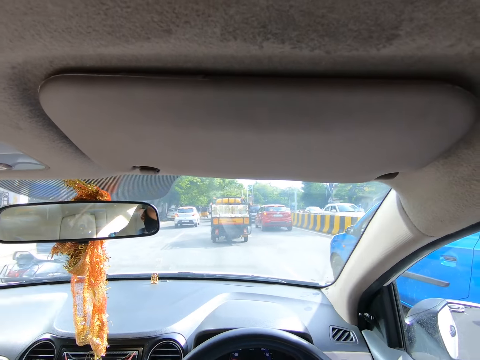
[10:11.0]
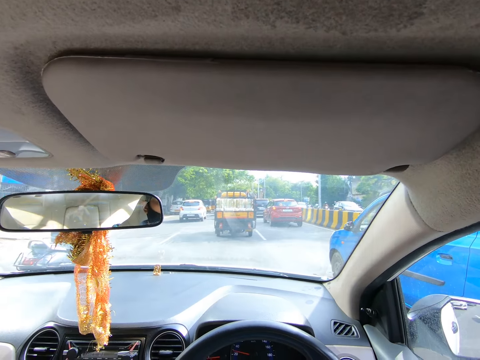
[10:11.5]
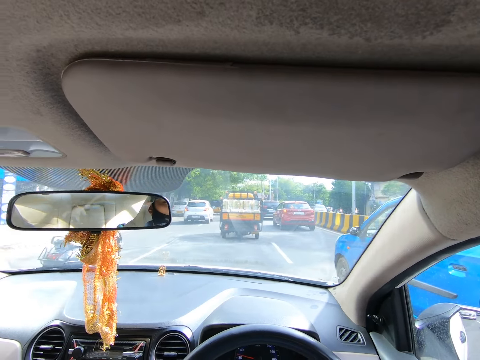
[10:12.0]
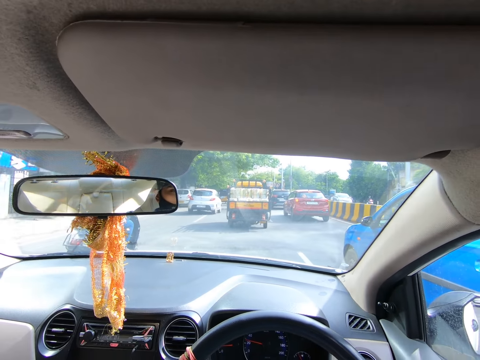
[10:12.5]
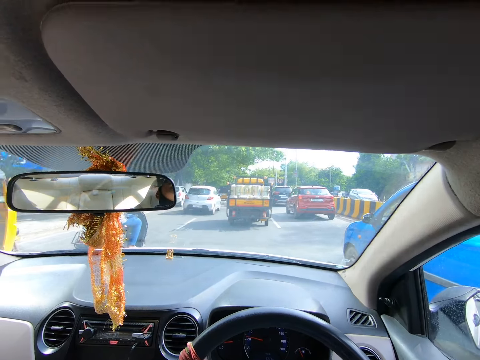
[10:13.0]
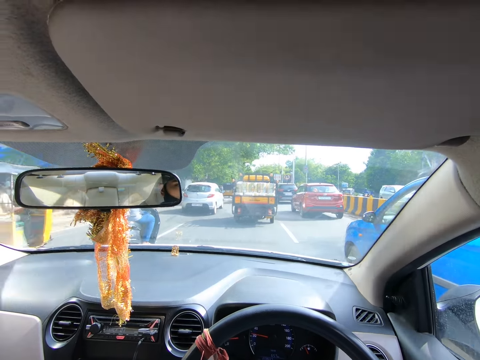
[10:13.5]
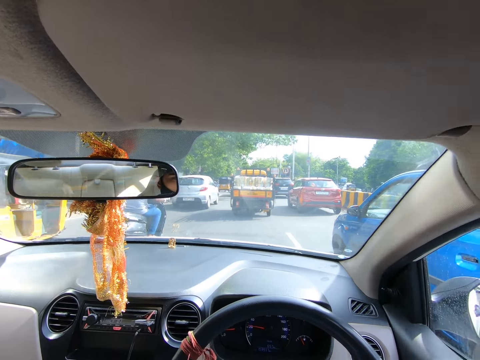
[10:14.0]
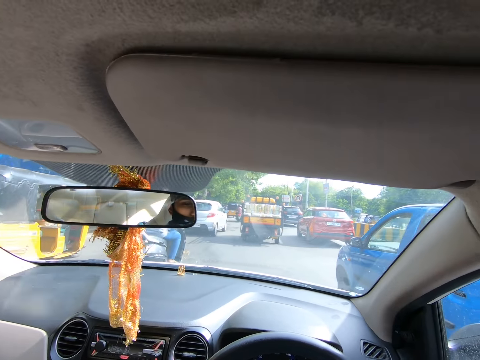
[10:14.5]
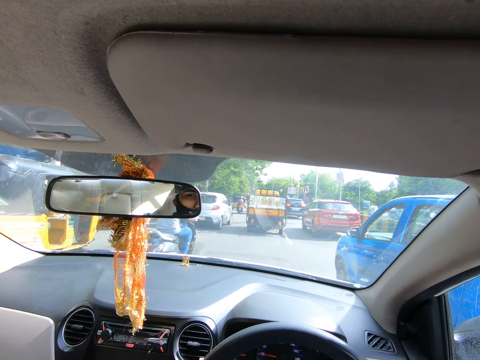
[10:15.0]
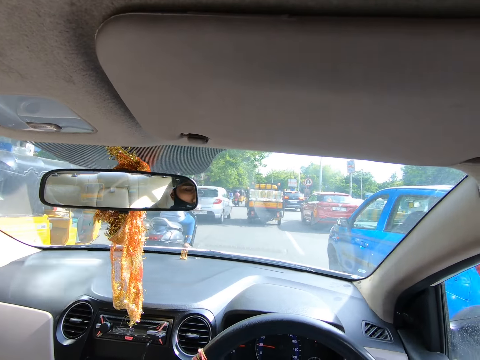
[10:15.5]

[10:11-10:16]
A tricycle rides past the camera wearer.

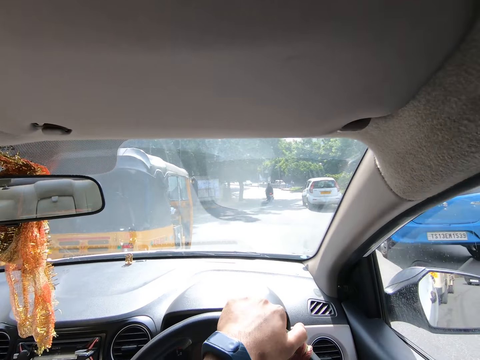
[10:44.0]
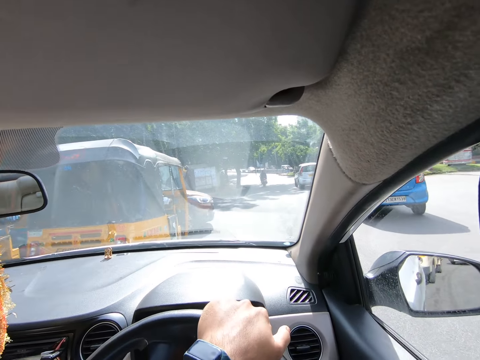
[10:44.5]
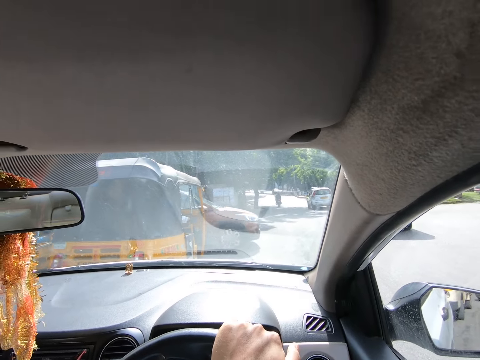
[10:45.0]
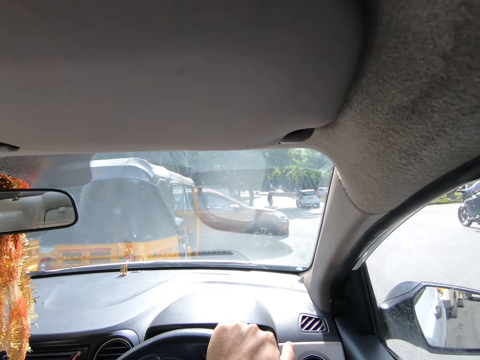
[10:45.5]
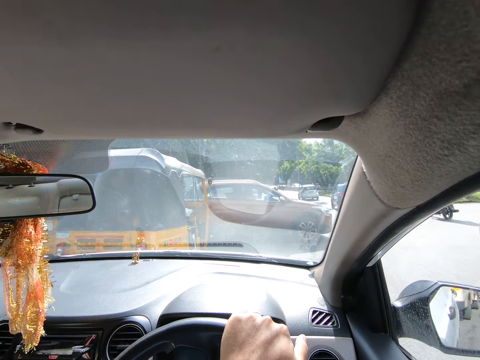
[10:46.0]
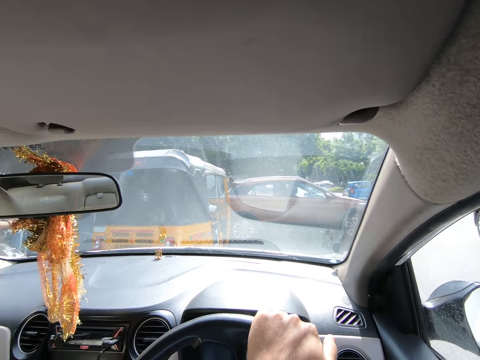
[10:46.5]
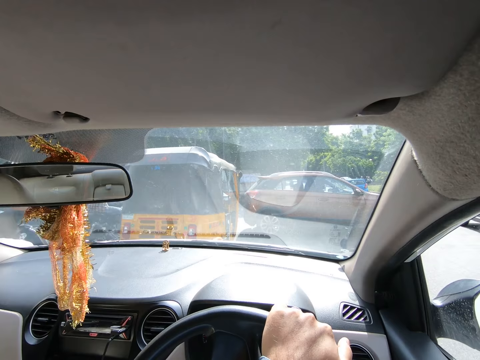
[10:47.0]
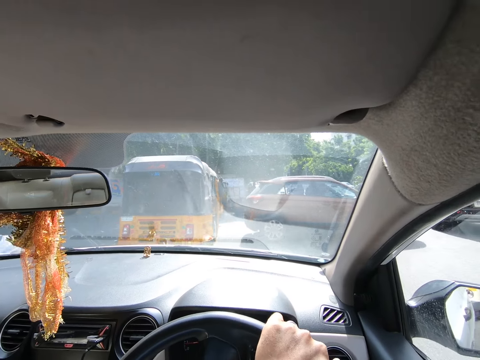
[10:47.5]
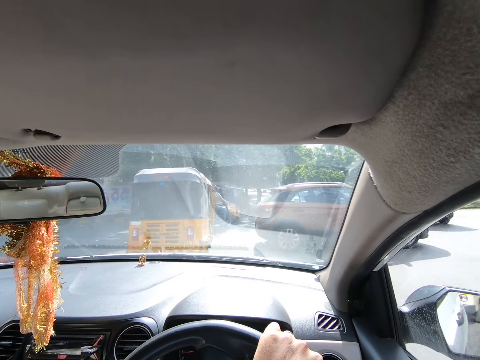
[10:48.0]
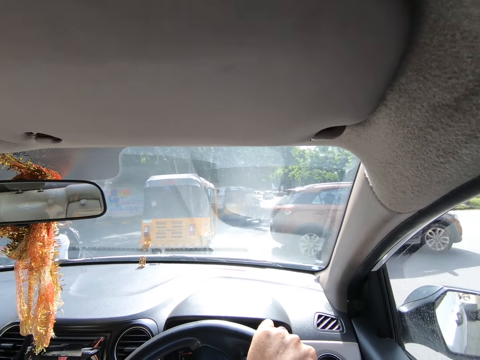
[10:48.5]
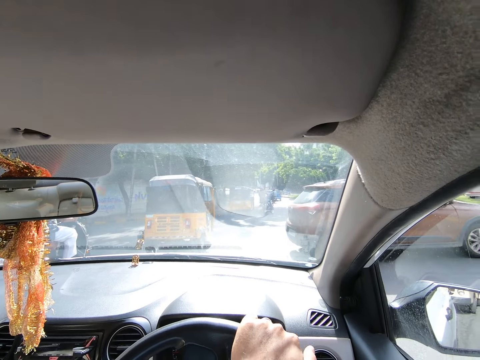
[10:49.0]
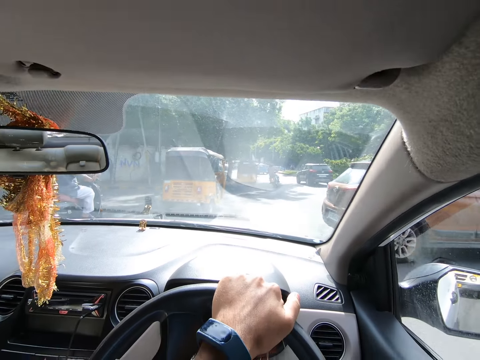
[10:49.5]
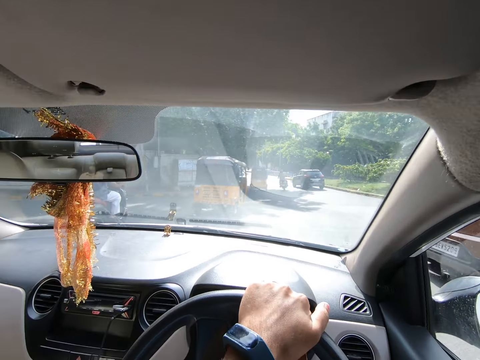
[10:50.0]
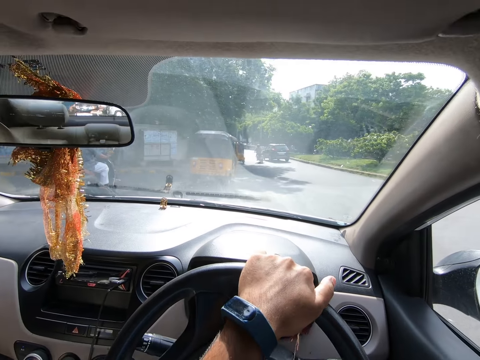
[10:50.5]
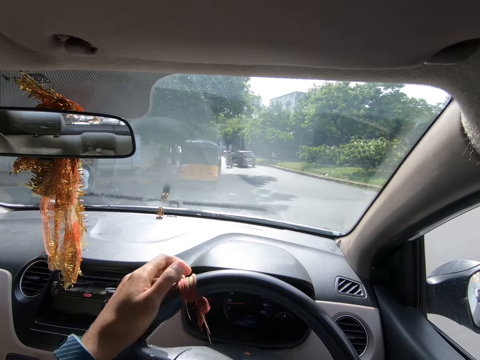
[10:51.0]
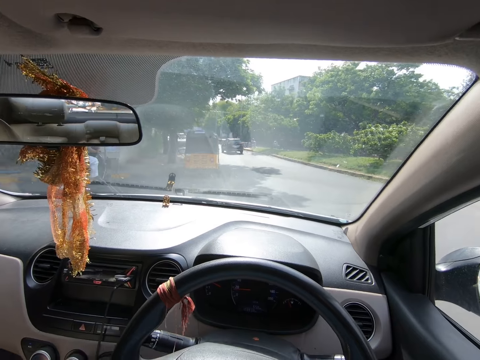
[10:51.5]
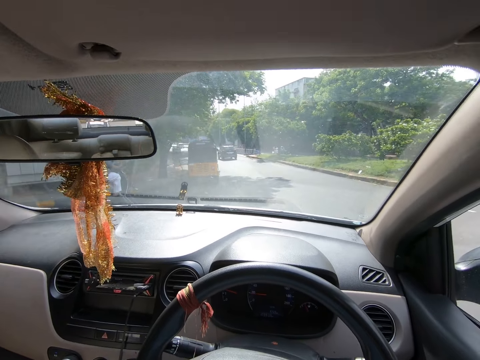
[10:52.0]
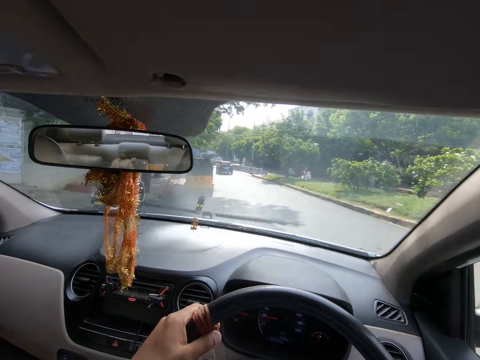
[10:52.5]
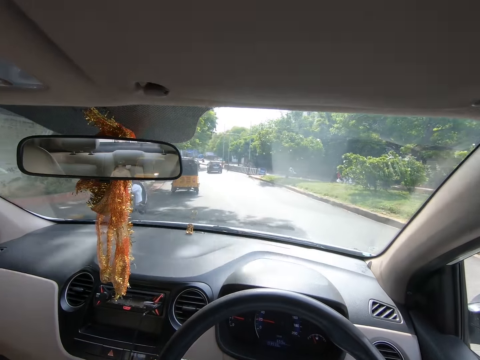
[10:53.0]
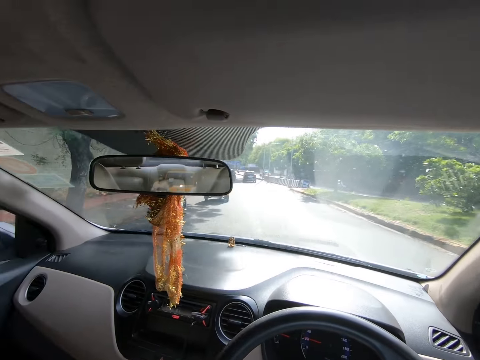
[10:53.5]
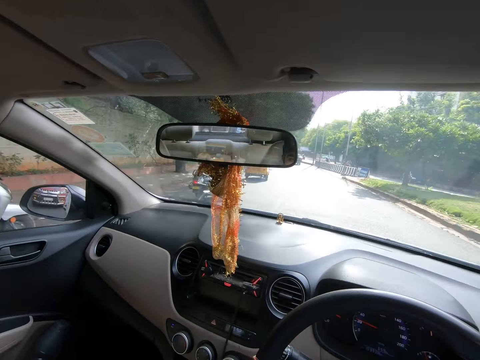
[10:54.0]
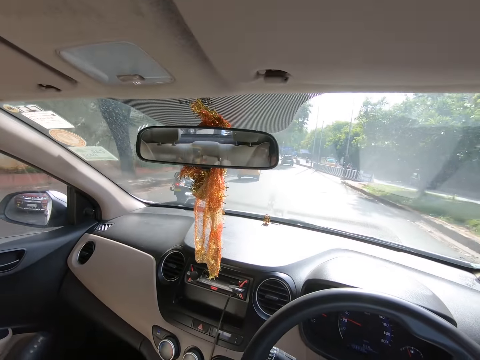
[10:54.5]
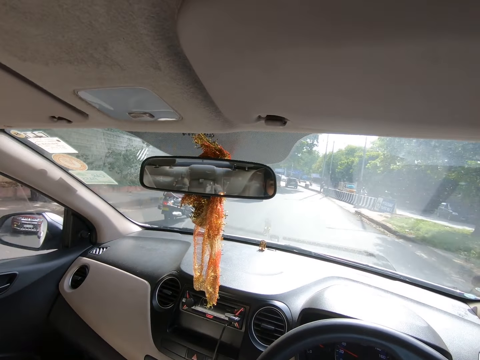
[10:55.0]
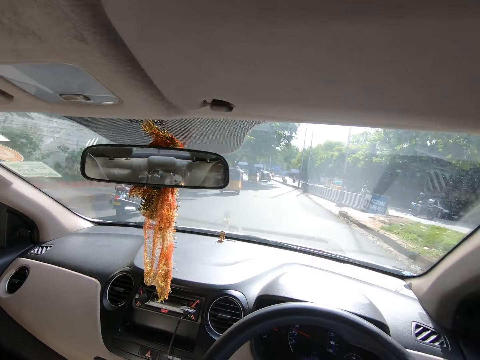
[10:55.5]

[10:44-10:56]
A motorcycle rides past the camera wearer.

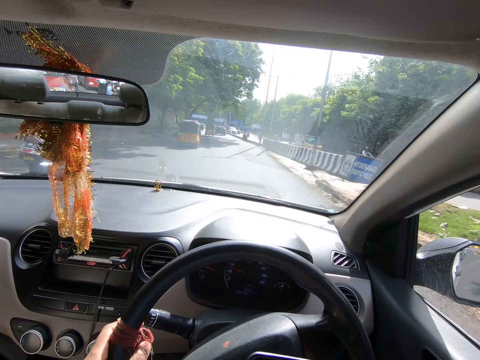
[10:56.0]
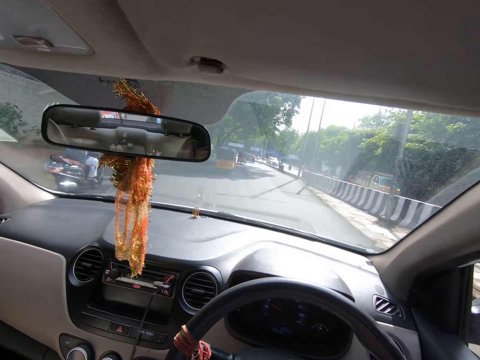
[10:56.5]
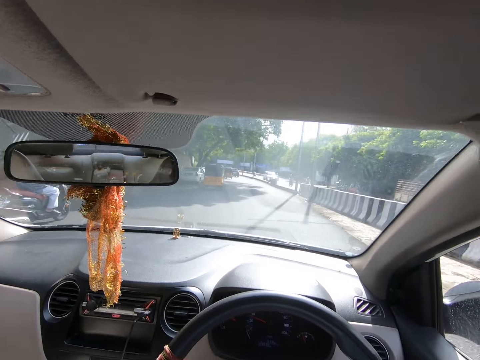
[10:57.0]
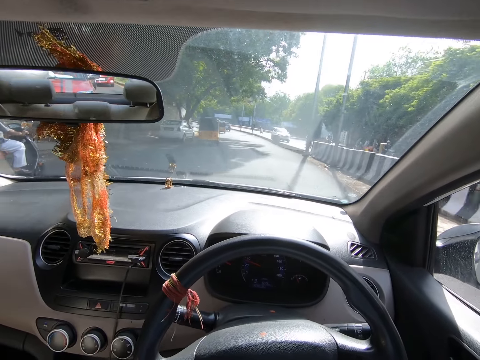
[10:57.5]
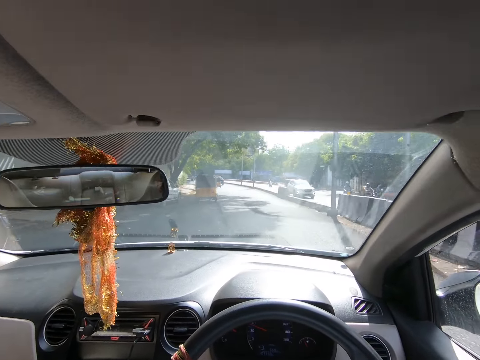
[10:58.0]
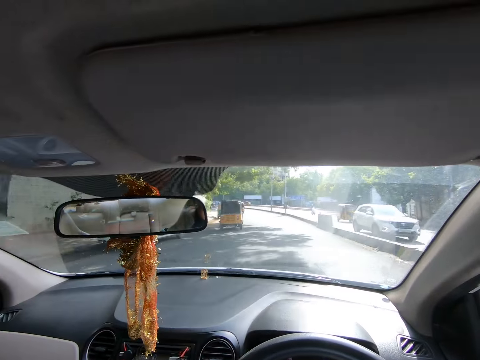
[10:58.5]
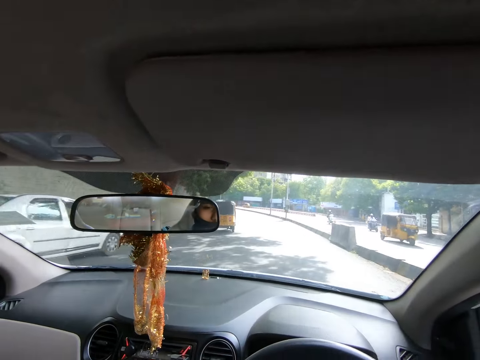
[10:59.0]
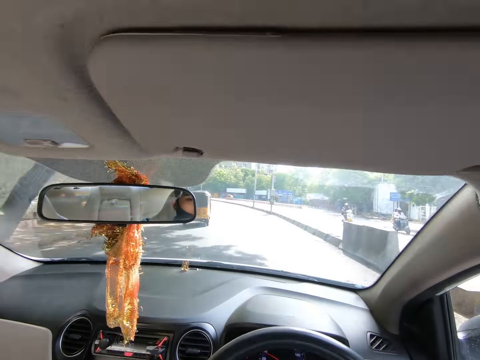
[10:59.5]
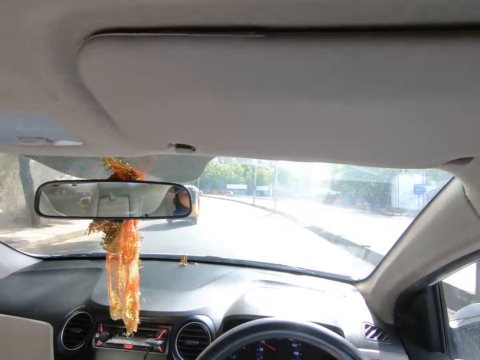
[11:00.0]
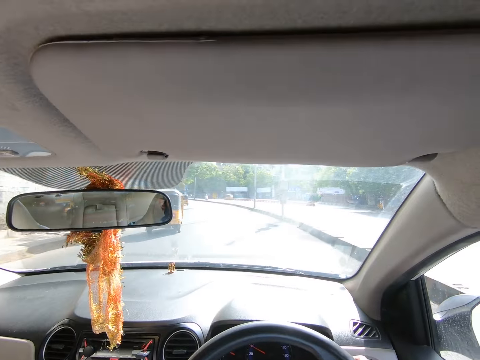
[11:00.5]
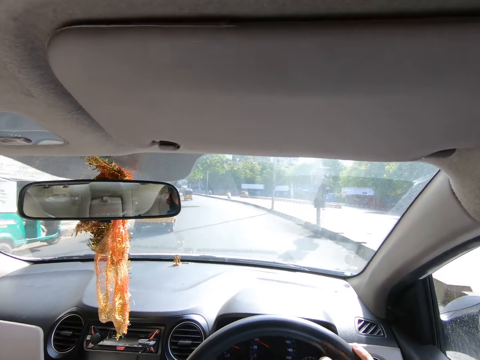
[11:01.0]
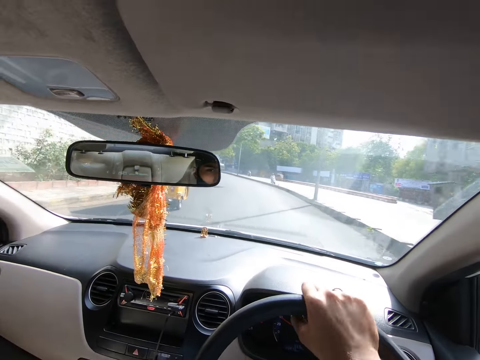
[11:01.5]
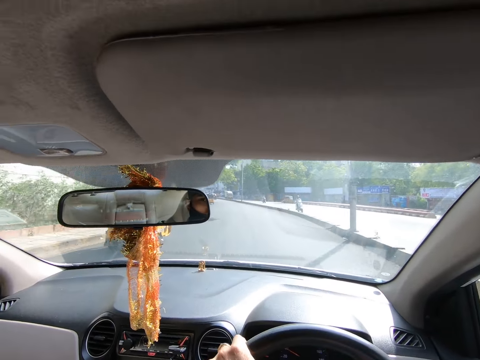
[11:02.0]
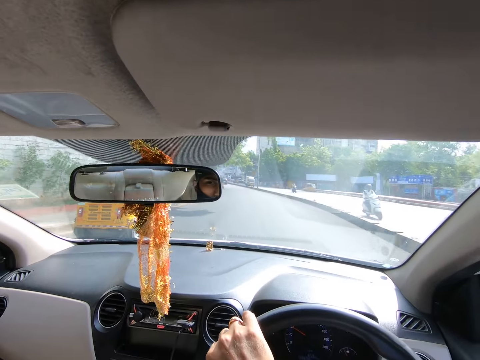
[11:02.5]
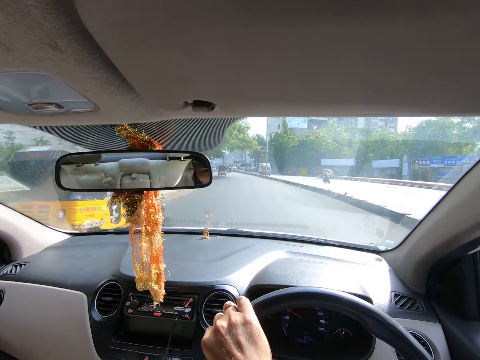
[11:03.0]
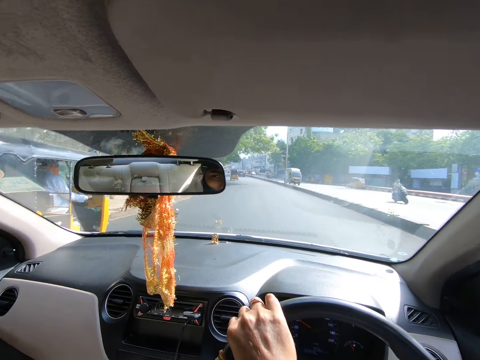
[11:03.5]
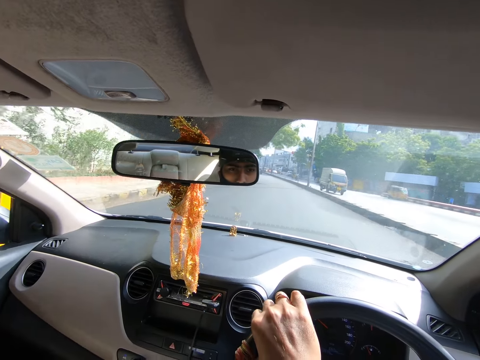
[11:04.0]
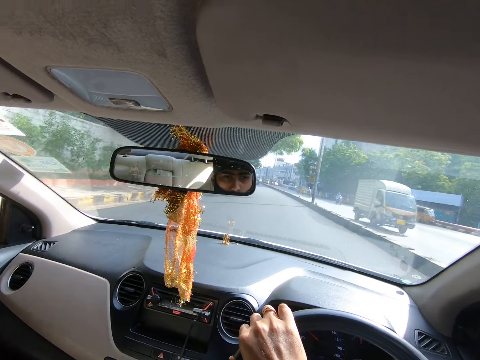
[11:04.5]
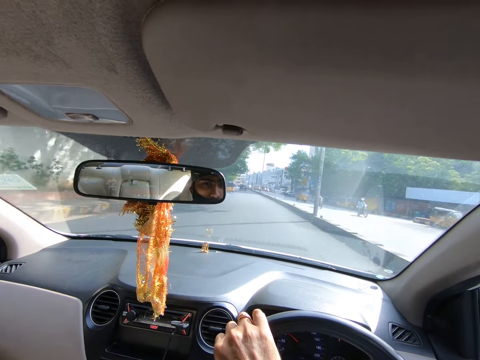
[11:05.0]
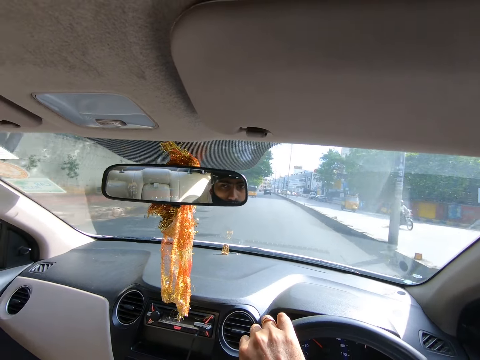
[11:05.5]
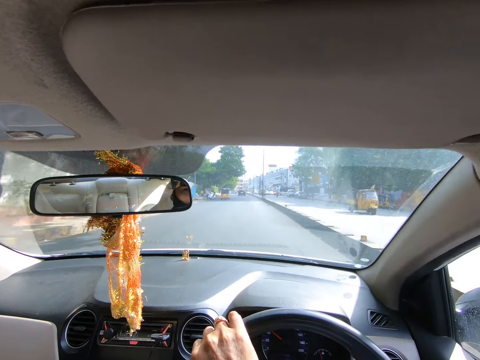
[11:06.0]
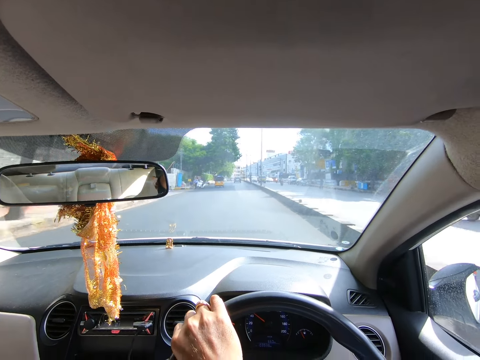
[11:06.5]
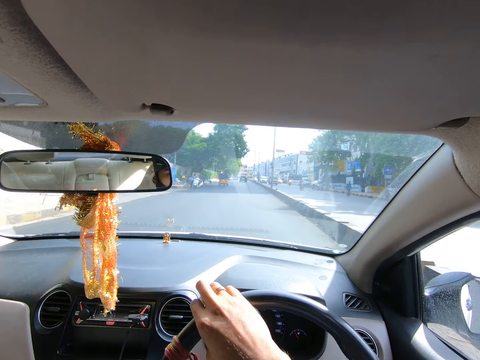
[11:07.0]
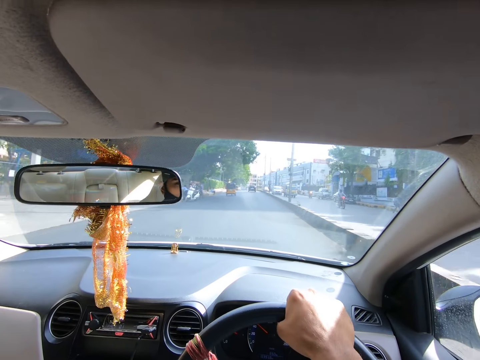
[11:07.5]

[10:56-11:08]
A white car drives past the camera wearer. A tricycle rides past the camera wearer. A motorcycle rides past the camera wearer. A motorcycle rides past again. The camera wearer drives past a tricycle. A motorcycle rides past the camera wearer. A motorcycle rides past again. A truck drives past the camera wearer. A motorcycle rides past the camera wearer. A motorcycle rides past again. A tricycle rides past the camera wearer.
